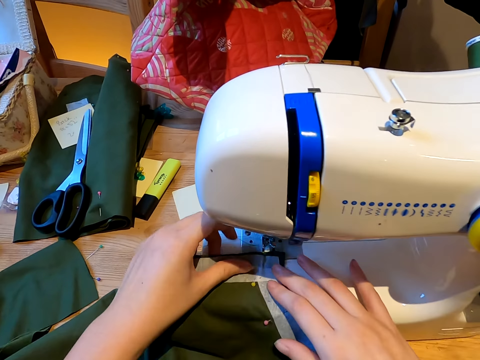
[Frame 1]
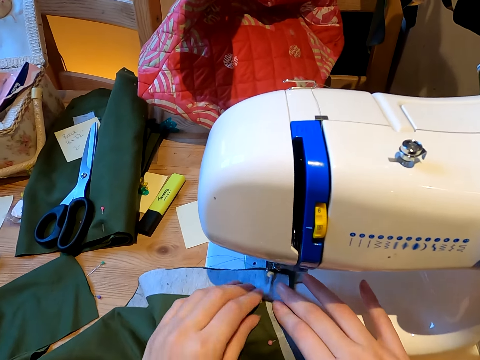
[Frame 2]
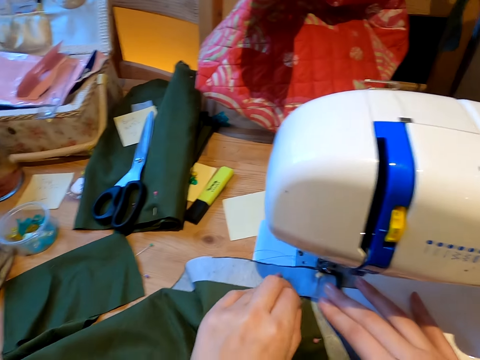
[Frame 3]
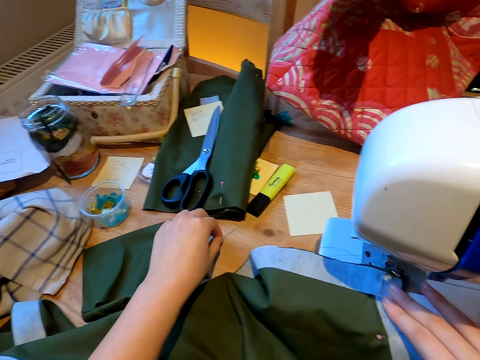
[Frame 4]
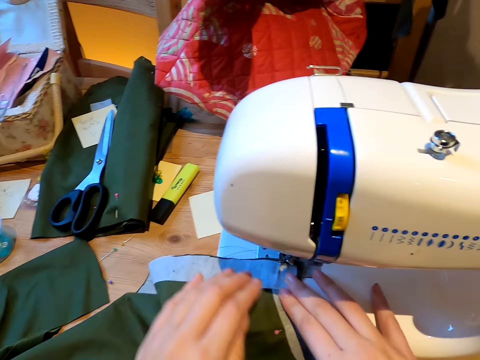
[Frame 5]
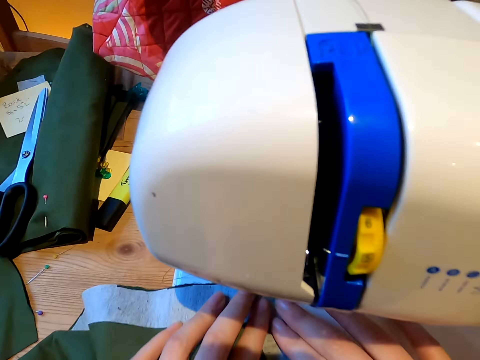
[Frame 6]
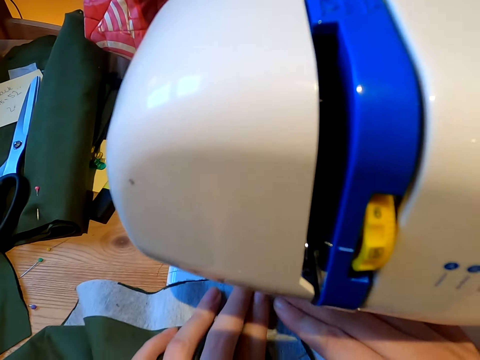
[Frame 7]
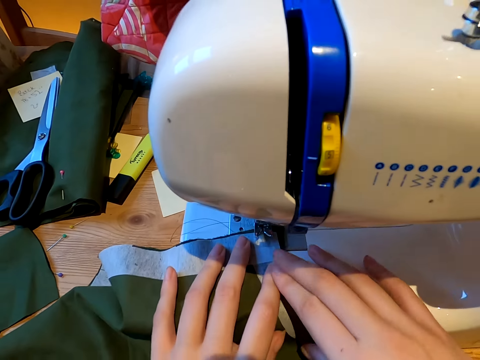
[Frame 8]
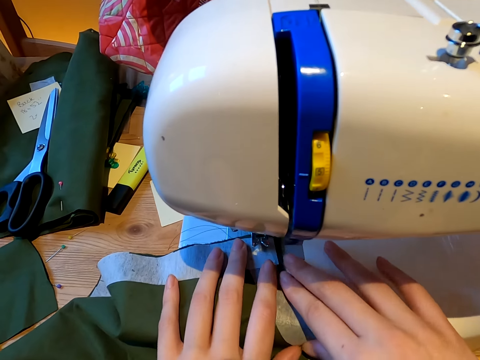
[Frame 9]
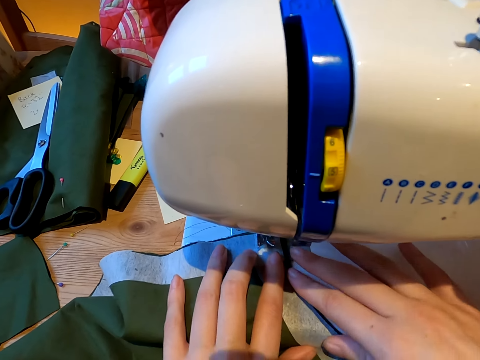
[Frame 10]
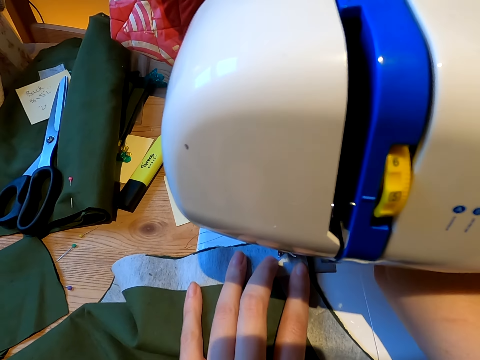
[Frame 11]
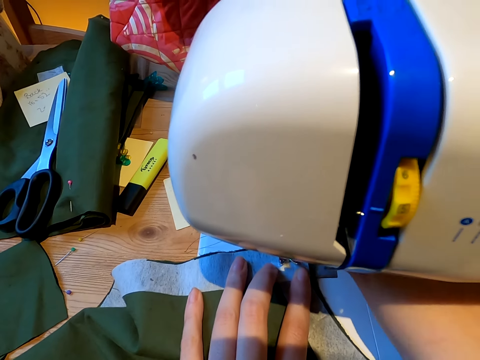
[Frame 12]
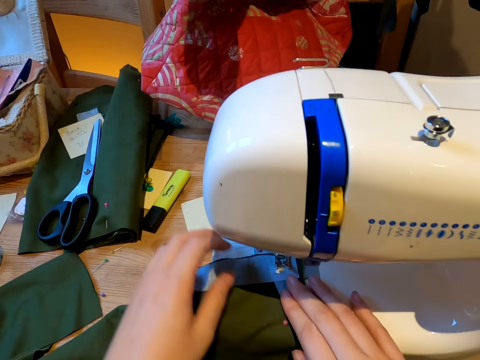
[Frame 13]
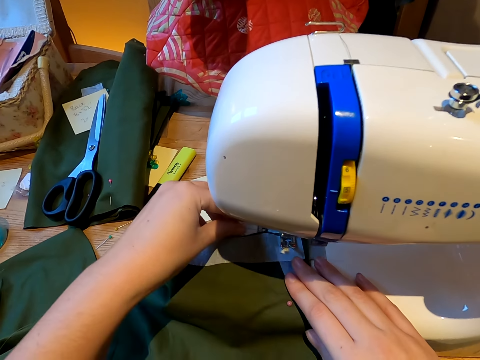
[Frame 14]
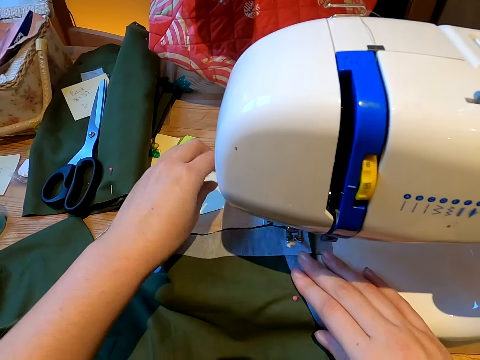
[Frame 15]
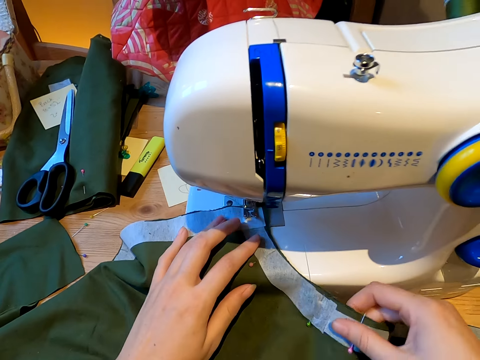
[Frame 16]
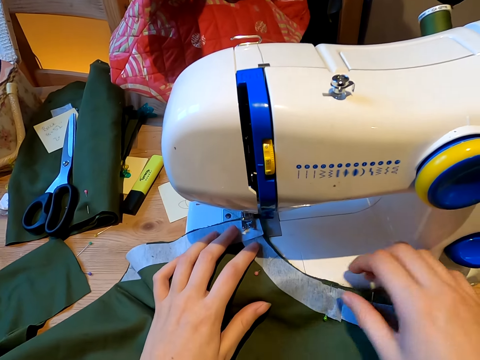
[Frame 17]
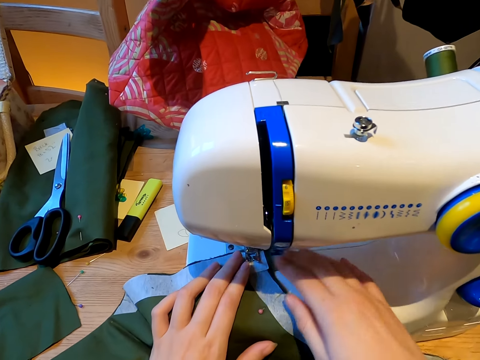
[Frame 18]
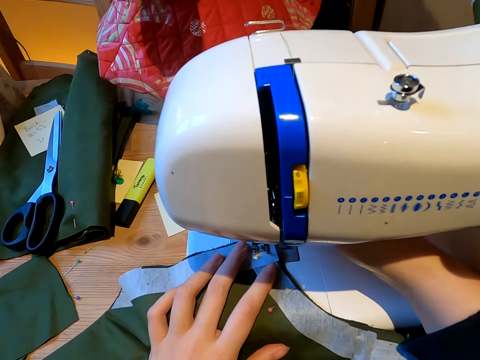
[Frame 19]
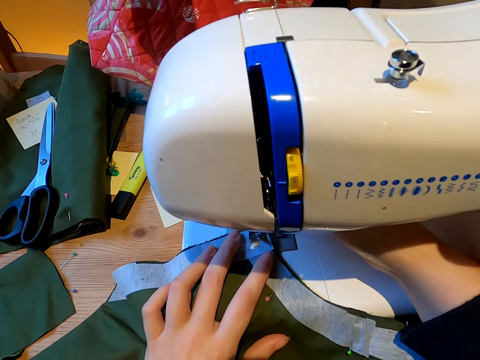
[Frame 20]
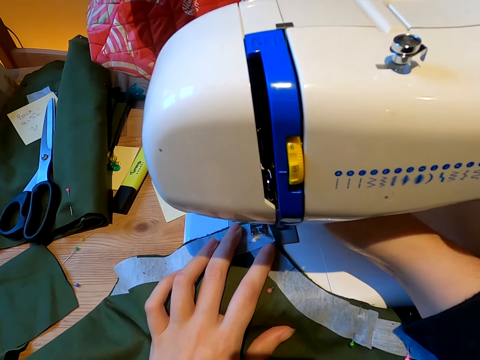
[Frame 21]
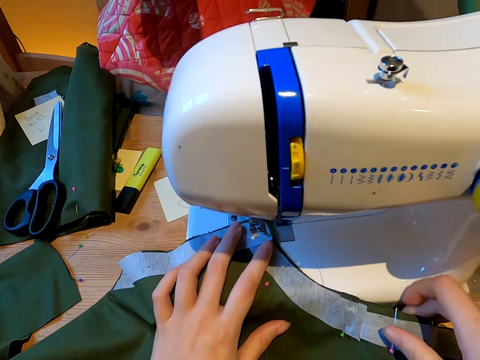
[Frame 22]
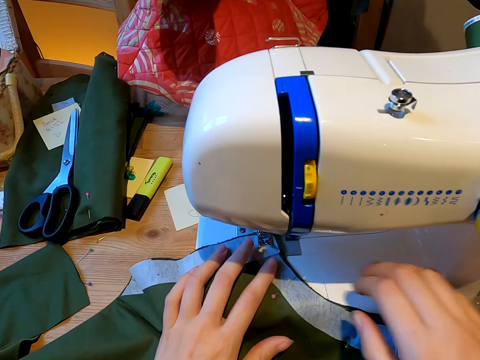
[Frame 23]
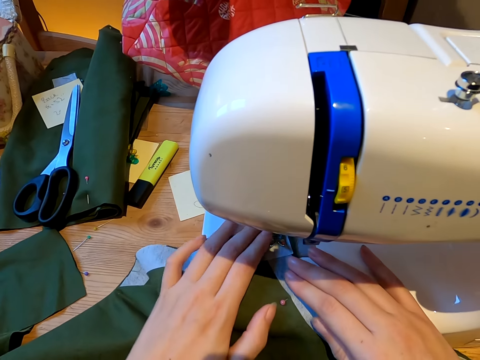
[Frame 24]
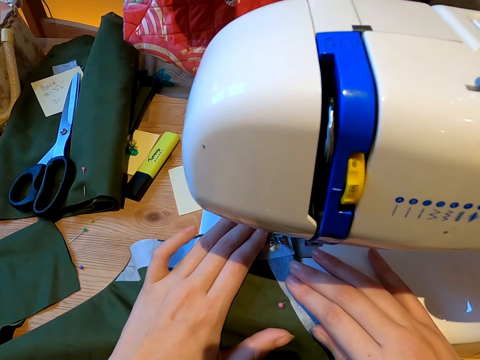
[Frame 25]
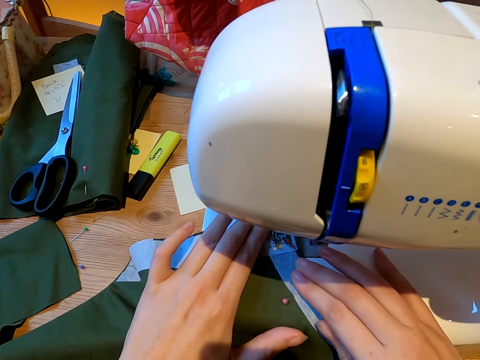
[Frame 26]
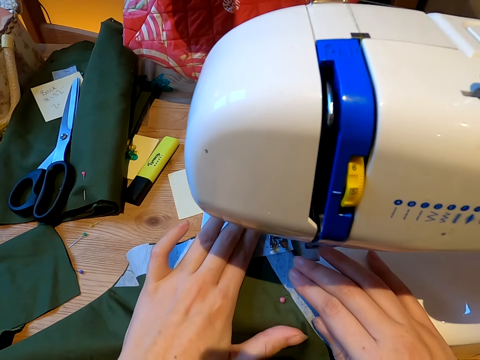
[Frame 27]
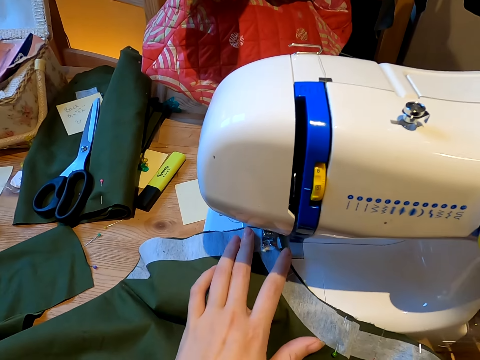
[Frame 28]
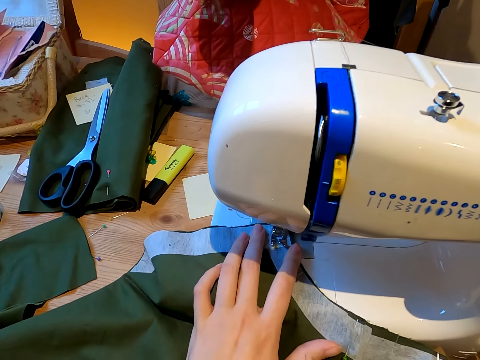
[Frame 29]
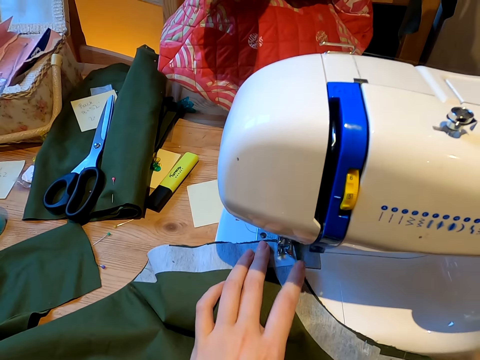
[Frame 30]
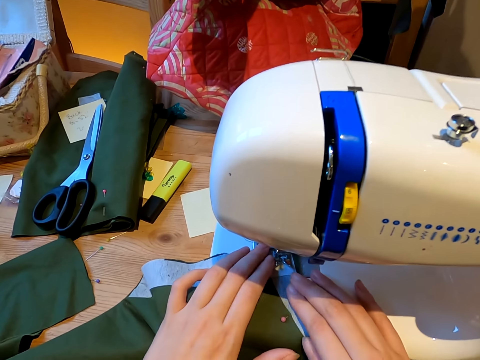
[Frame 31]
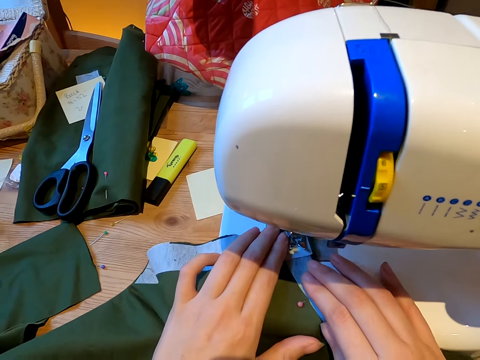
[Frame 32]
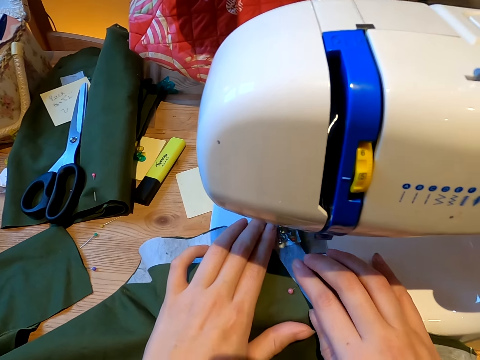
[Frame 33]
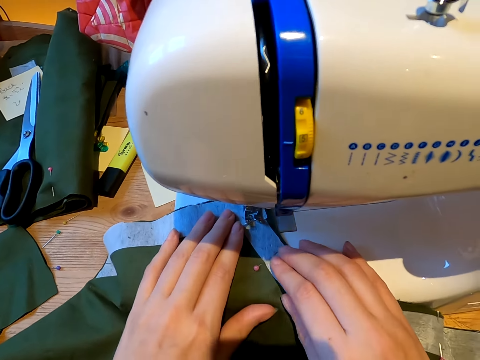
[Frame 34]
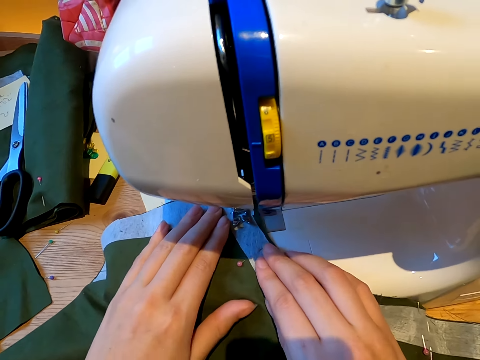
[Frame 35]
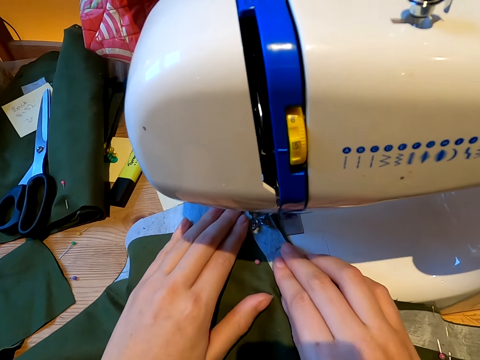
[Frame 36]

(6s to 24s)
The camera wearer holds a piece of land. They put the cloth on the sewing machine. They put down a needle. They sew the cloth with the sewing machine.

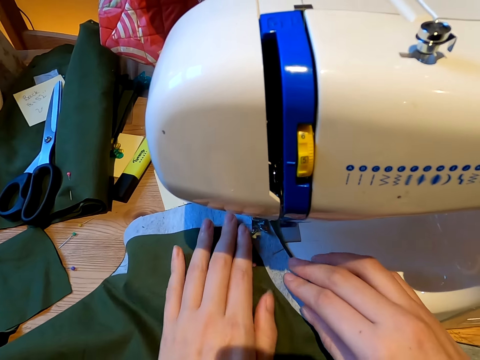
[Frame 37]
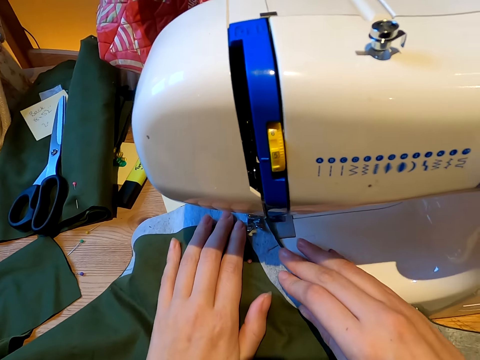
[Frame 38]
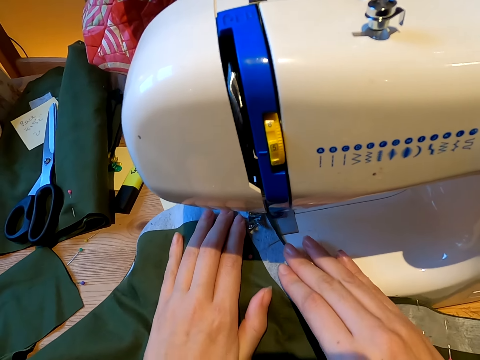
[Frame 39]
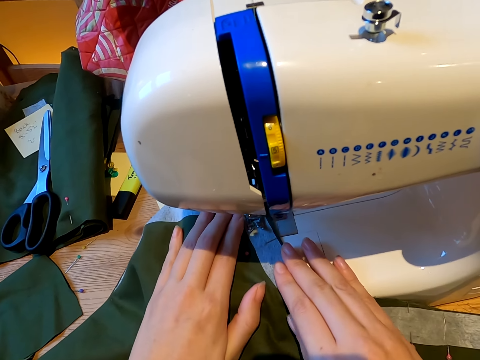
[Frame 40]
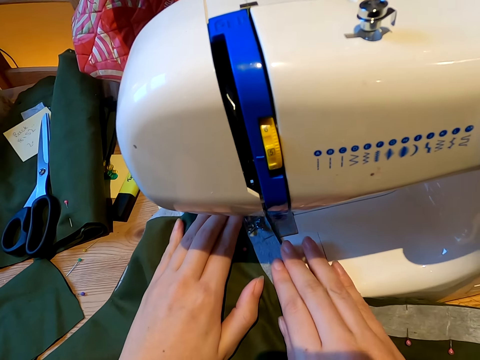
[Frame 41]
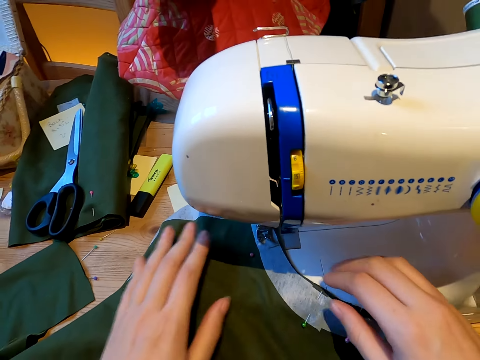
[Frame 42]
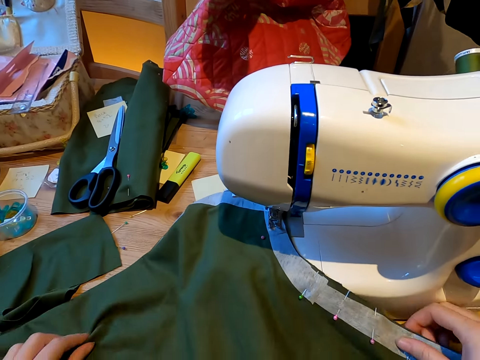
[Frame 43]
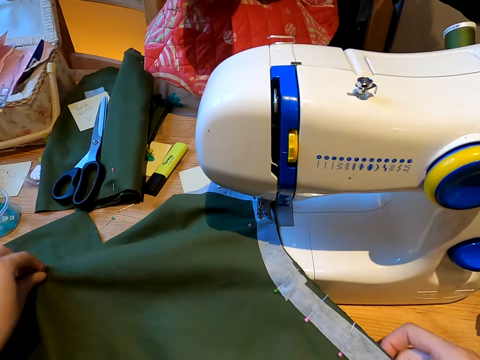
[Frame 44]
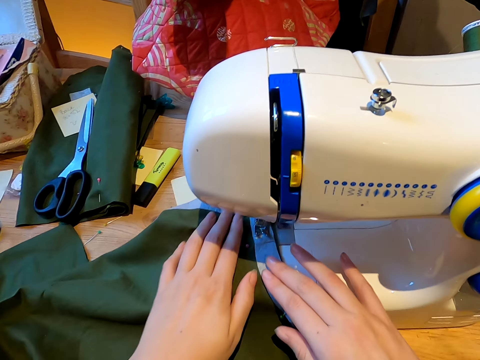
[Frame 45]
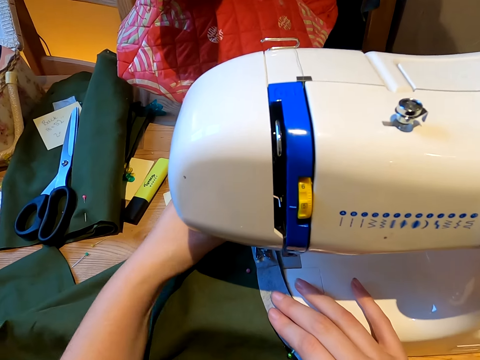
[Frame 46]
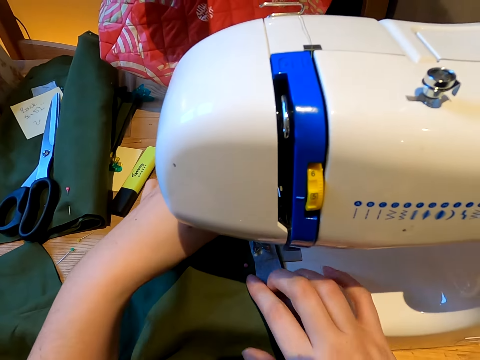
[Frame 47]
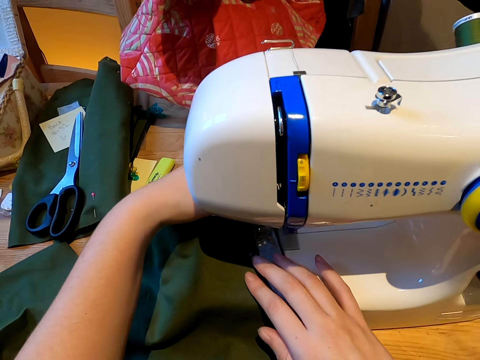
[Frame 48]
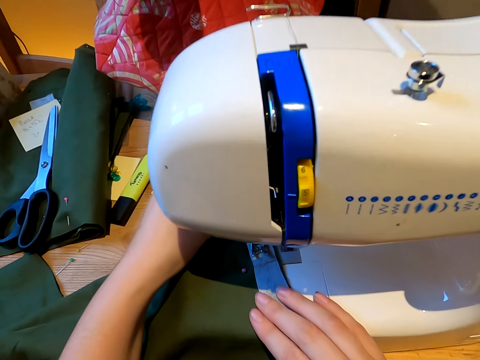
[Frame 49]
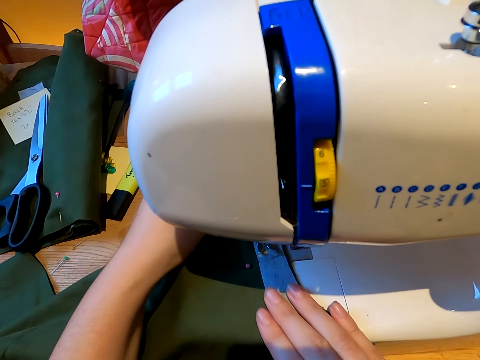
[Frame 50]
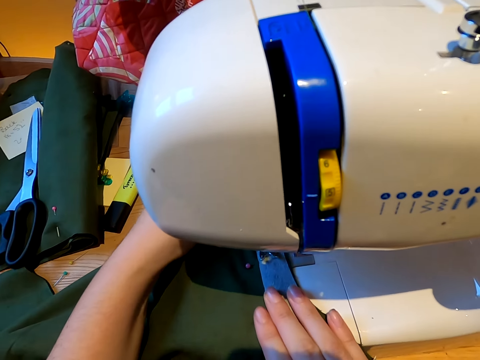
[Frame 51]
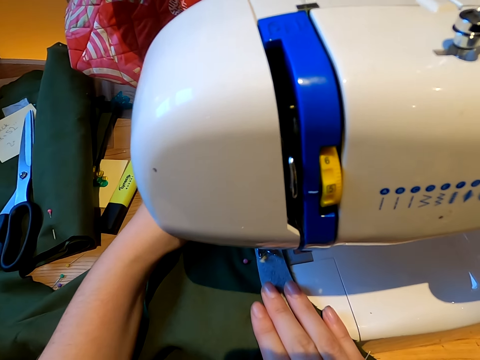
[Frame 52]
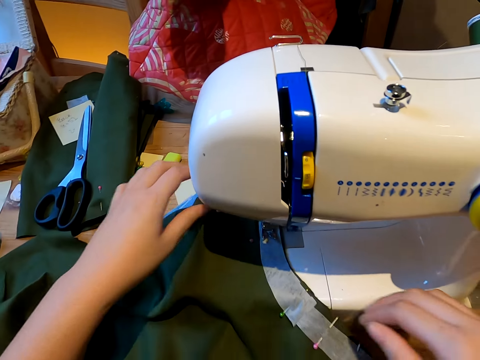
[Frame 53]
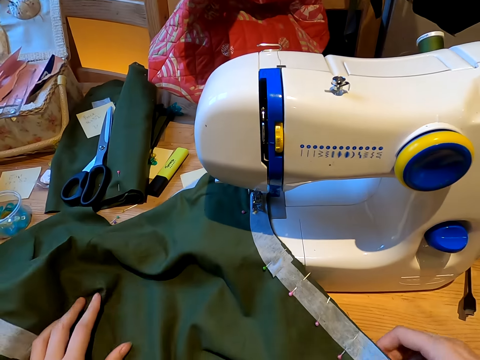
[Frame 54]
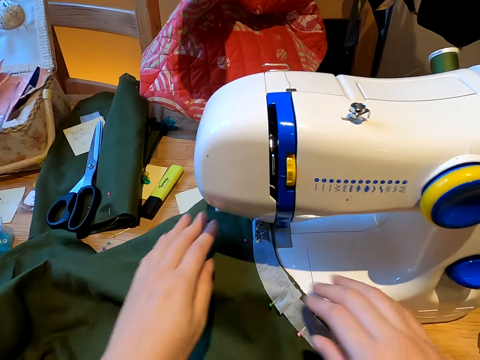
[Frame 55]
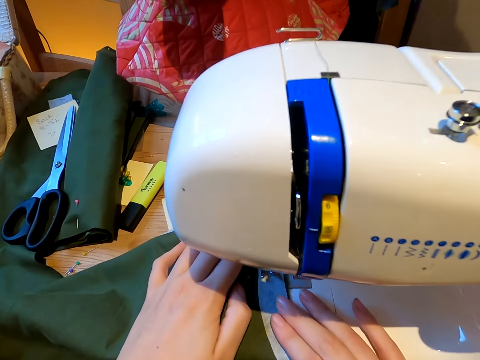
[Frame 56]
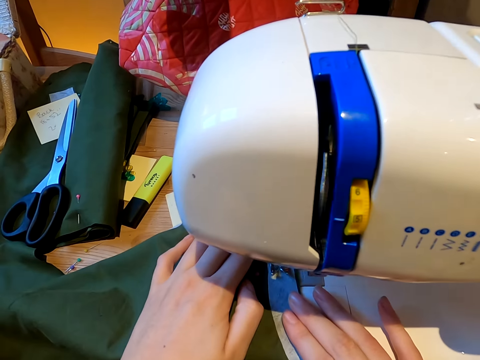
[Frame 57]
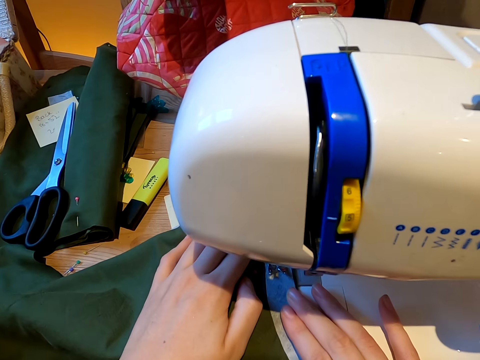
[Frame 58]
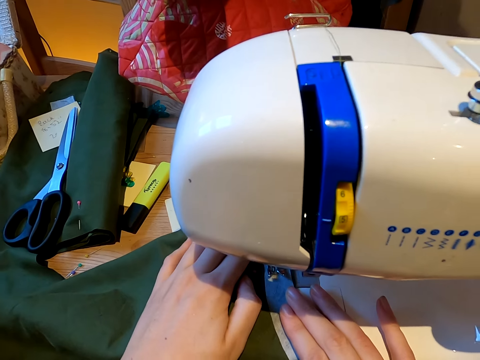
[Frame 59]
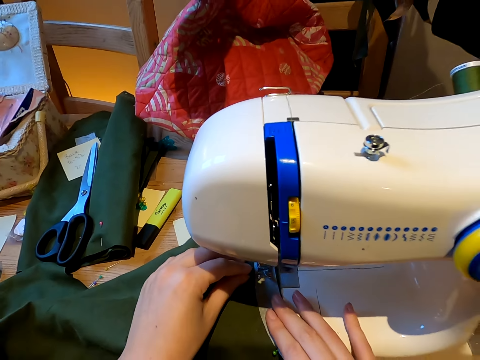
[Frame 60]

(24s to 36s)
The camera wearer holds a piece of land. They sew a pair of clothes. They hold the piece of land. They sew the pair of clothes.
